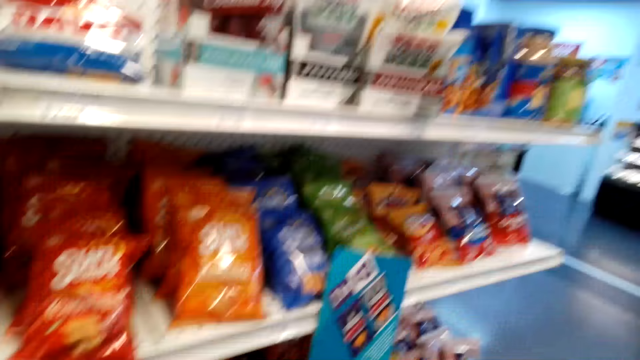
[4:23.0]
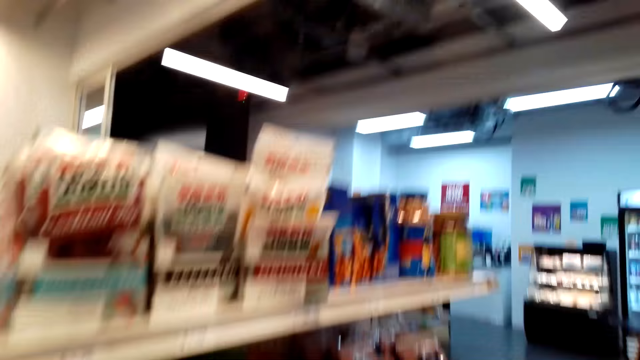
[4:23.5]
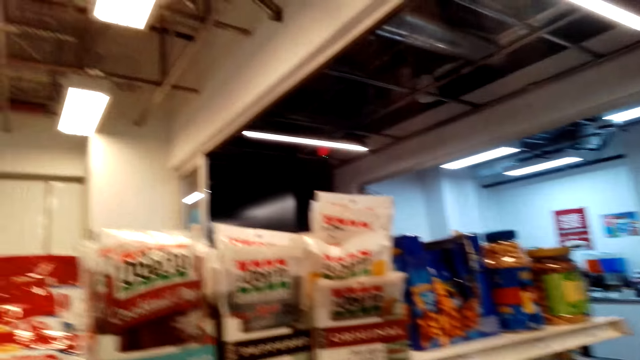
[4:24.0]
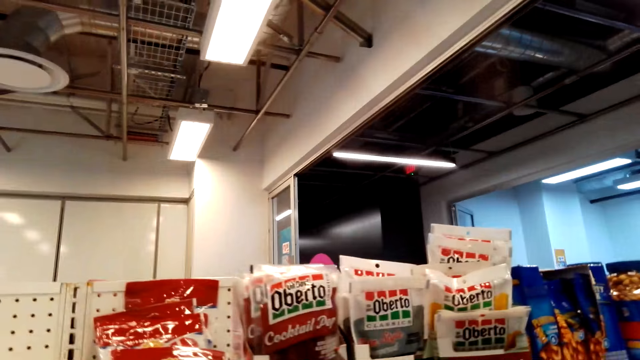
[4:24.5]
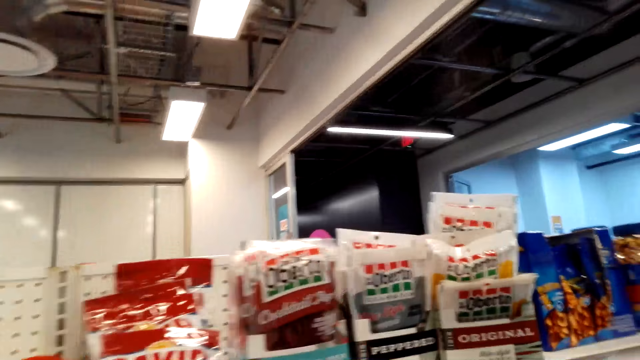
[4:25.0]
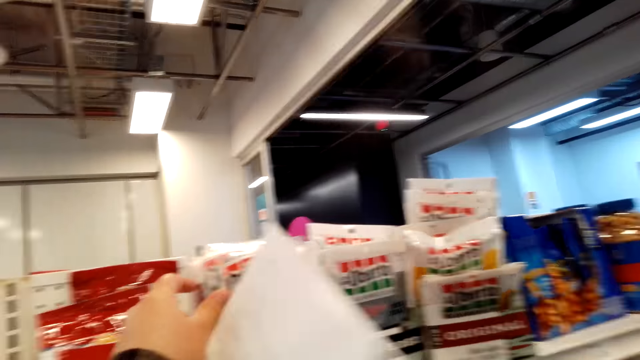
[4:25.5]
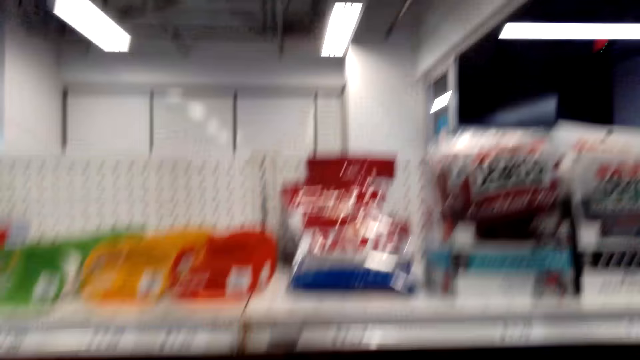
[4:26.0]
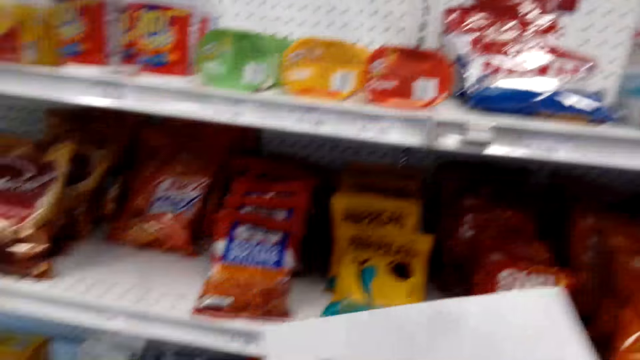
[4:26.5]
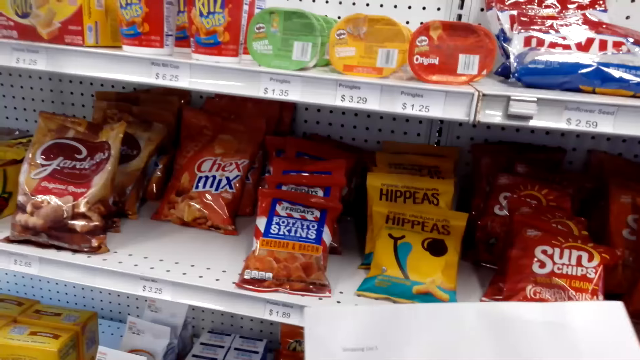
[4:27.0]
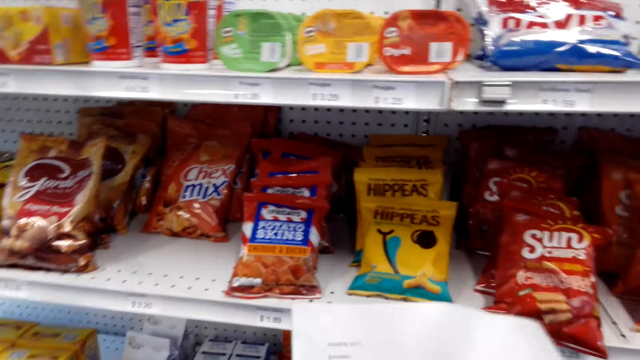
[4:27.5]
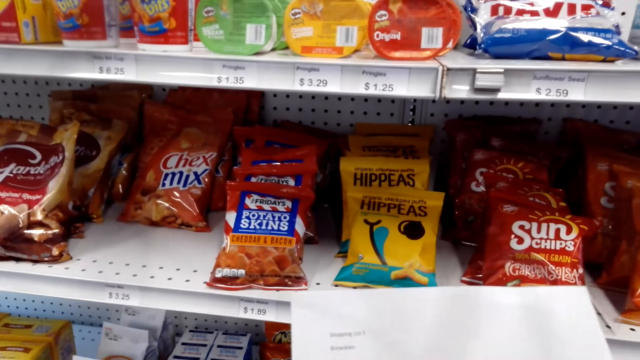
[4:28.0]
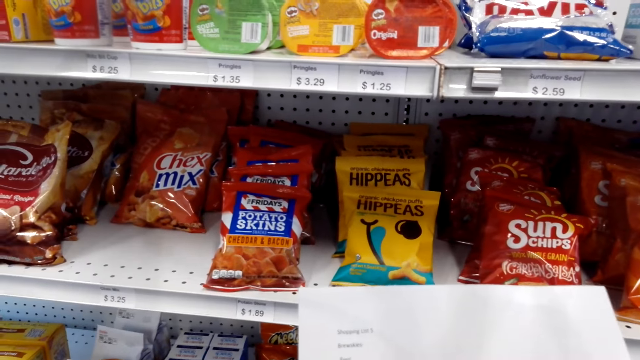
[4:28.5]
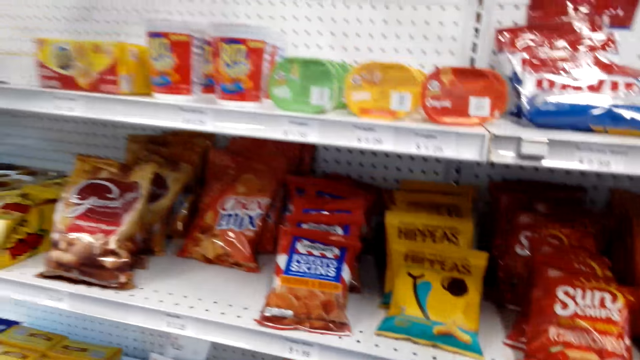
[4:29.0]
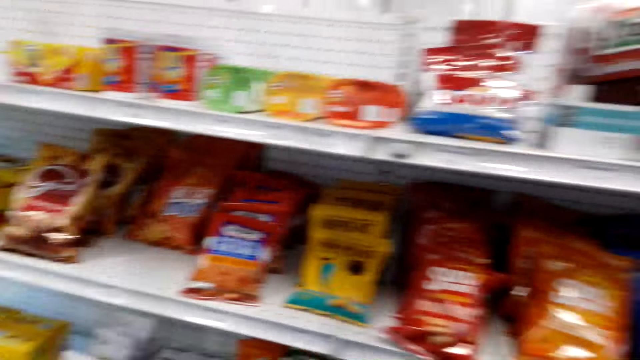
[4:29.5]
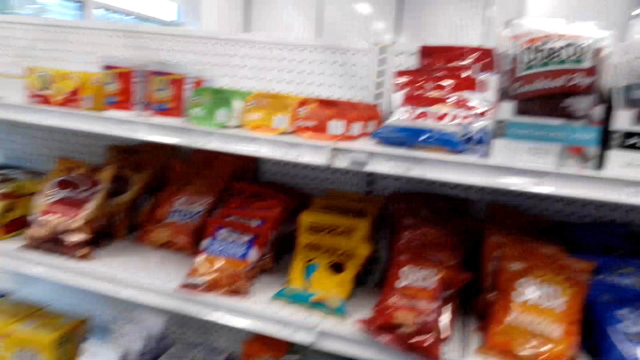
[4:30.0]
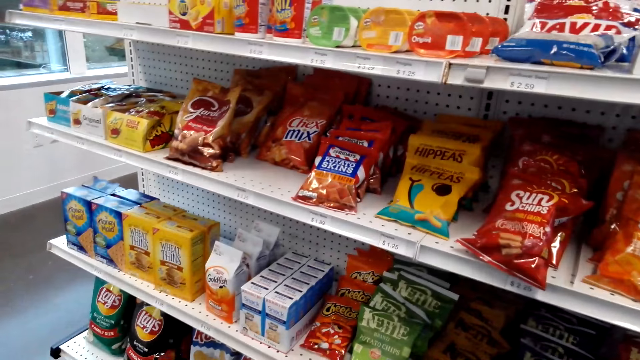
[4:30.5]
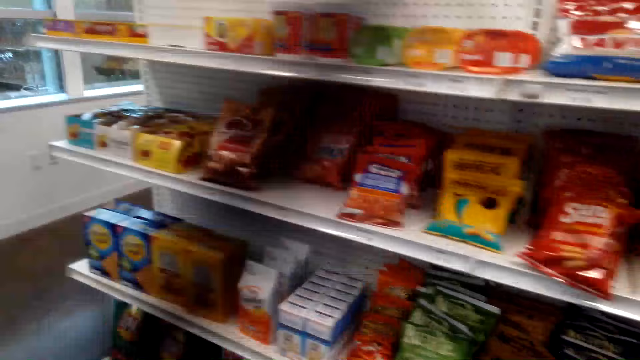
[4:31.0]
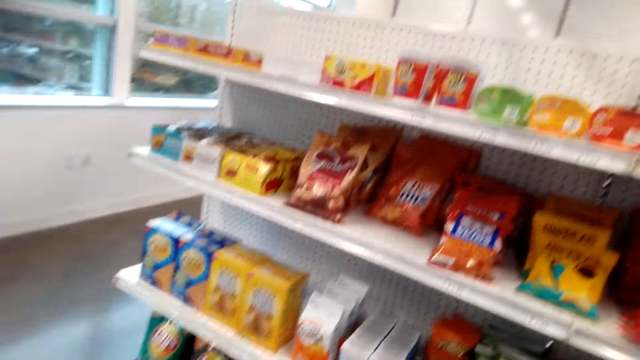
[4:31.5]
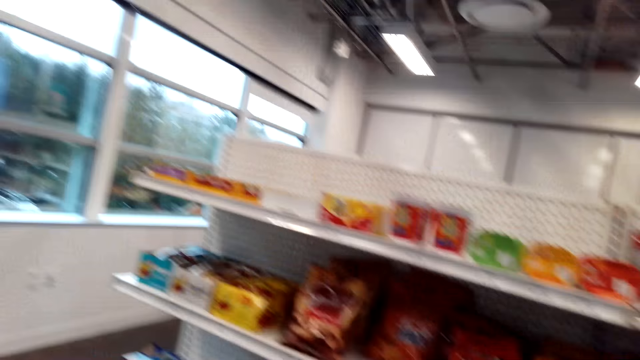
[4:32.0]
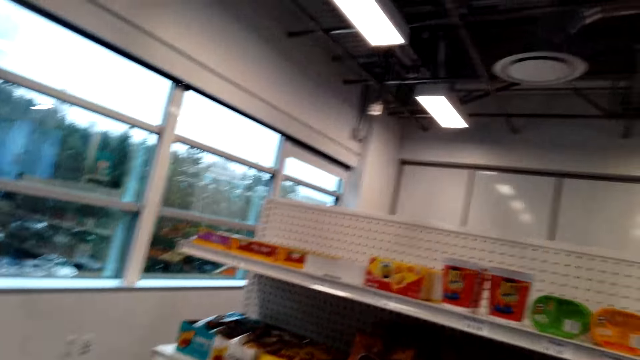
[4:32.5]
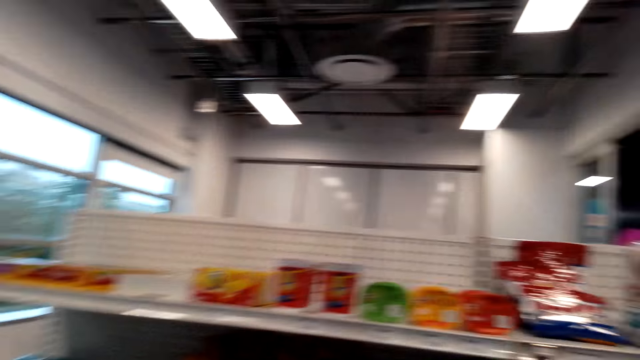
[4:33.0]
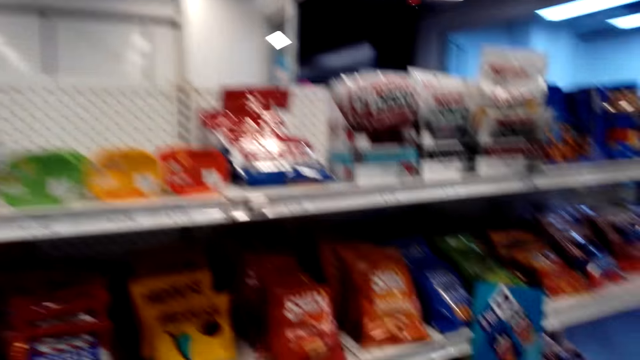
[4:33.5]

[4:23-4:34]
The camera wearer checks the sheet of paper. They walk around.

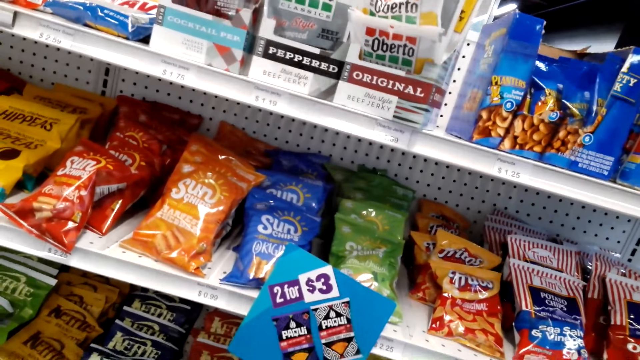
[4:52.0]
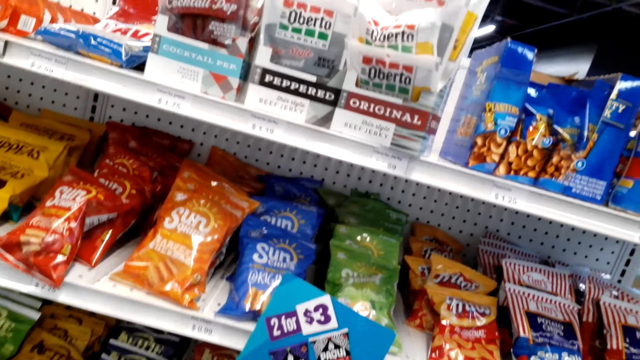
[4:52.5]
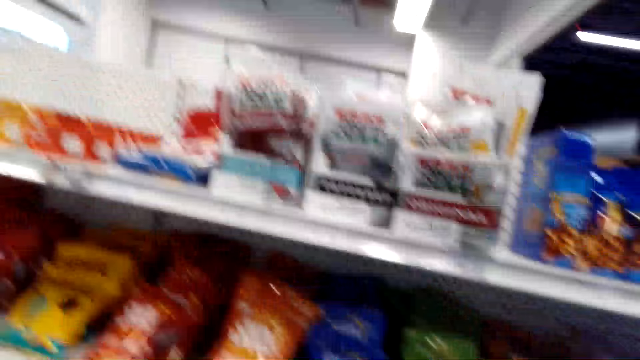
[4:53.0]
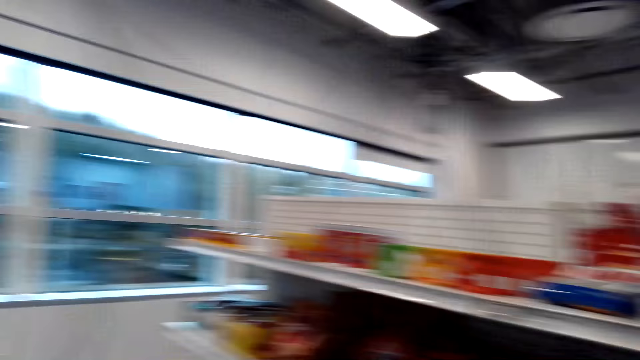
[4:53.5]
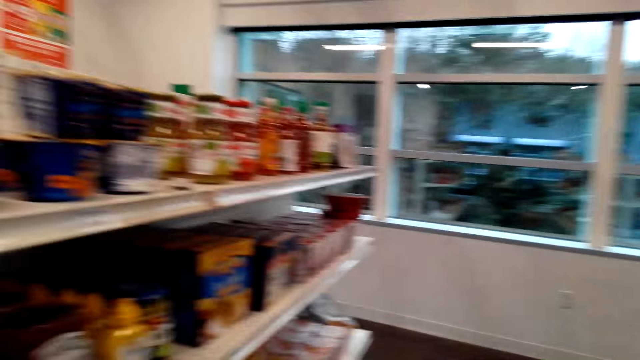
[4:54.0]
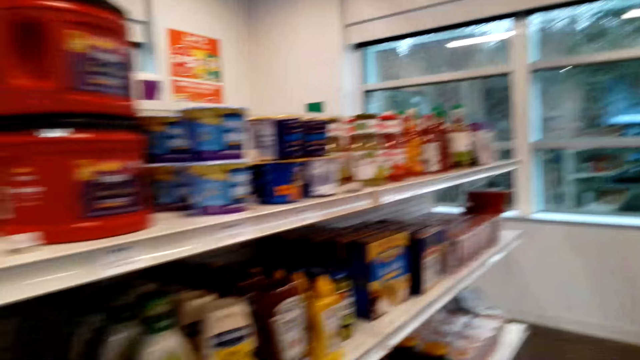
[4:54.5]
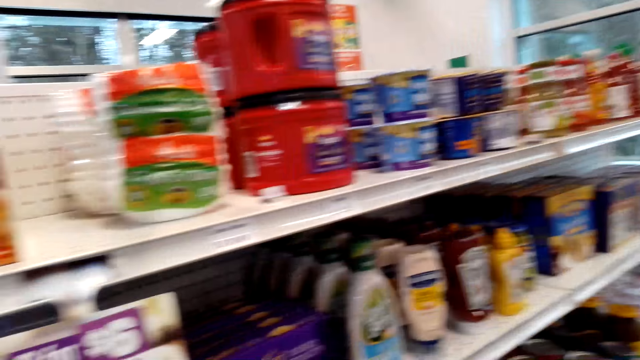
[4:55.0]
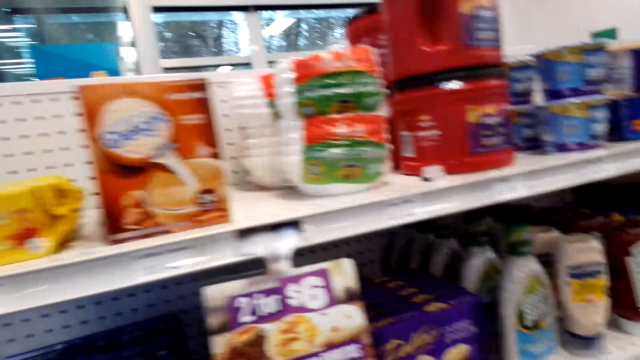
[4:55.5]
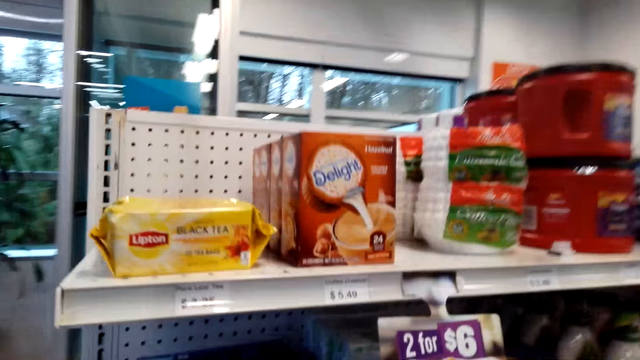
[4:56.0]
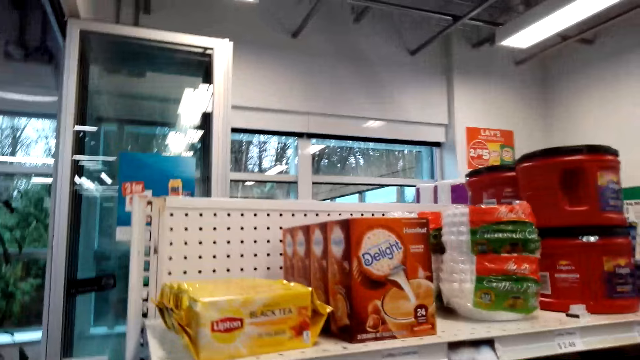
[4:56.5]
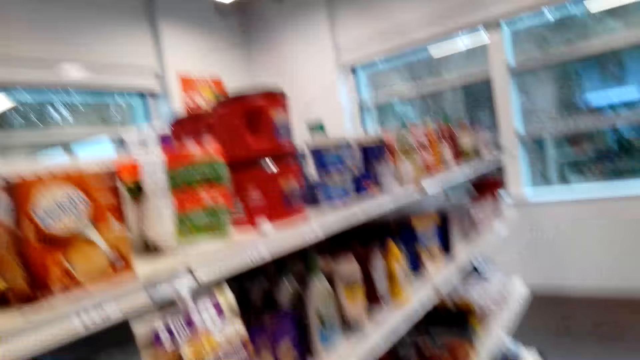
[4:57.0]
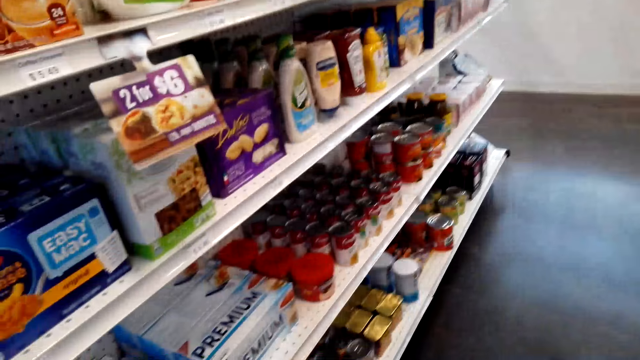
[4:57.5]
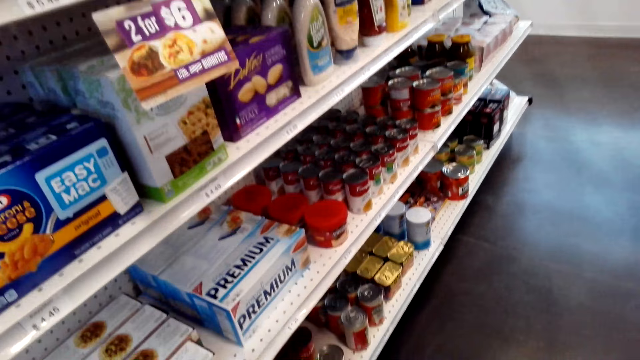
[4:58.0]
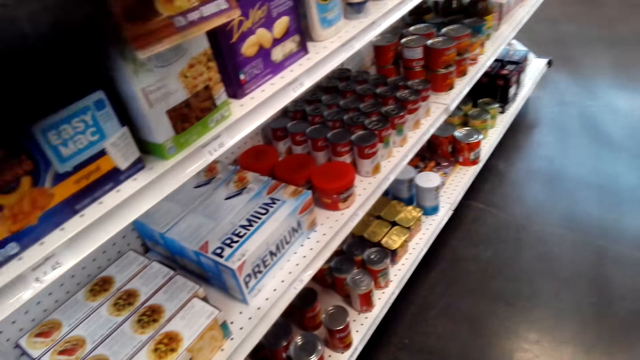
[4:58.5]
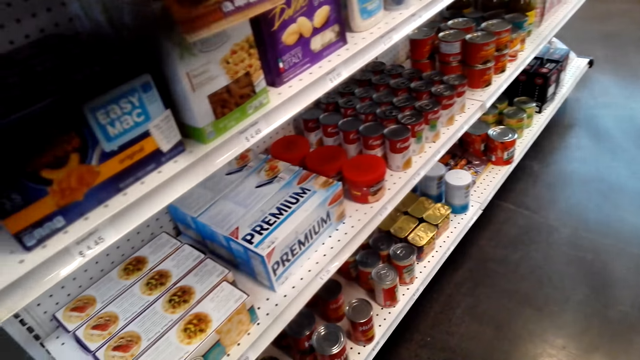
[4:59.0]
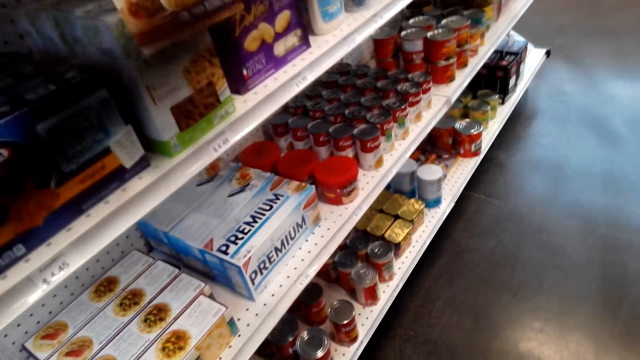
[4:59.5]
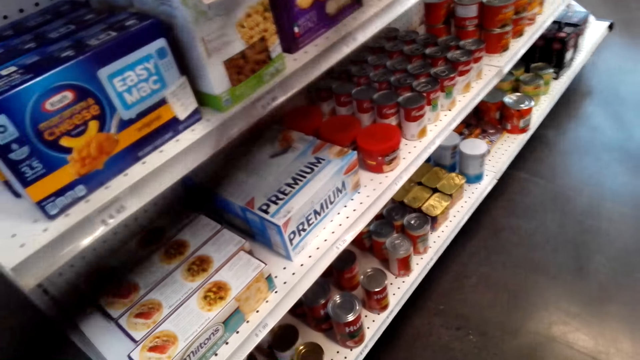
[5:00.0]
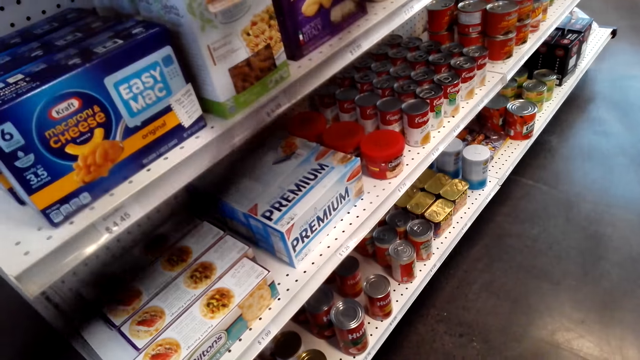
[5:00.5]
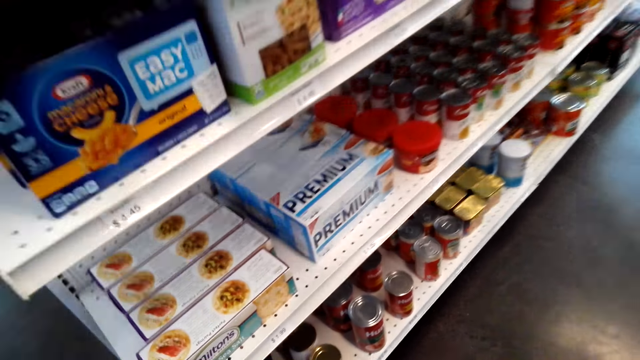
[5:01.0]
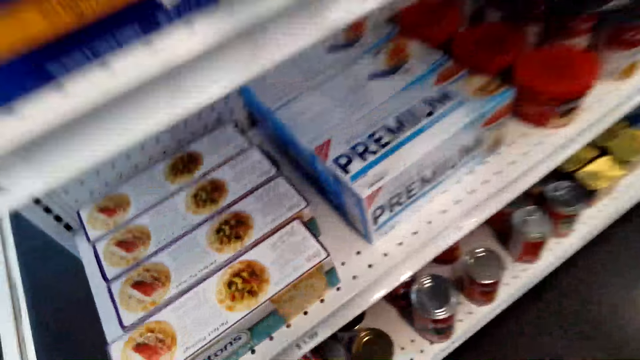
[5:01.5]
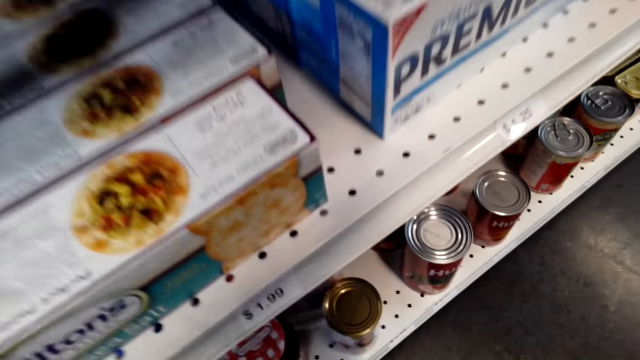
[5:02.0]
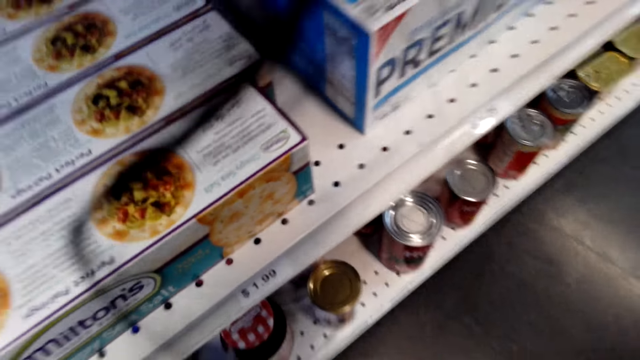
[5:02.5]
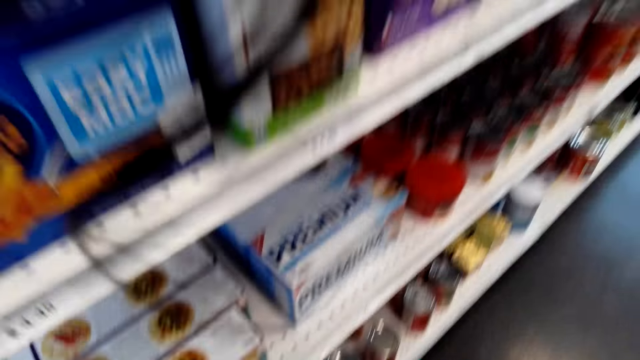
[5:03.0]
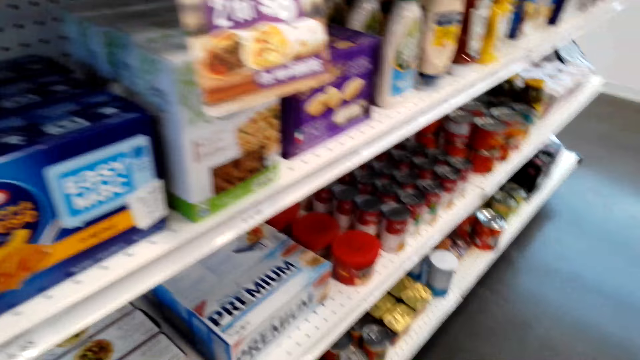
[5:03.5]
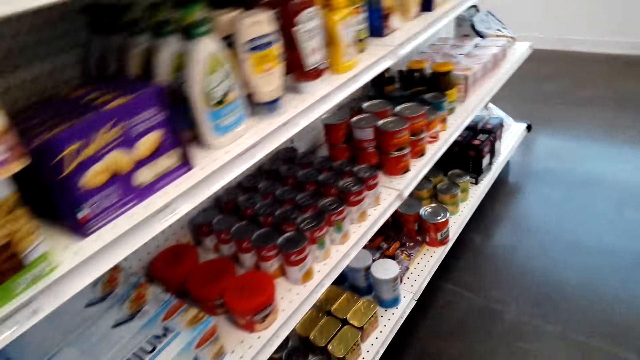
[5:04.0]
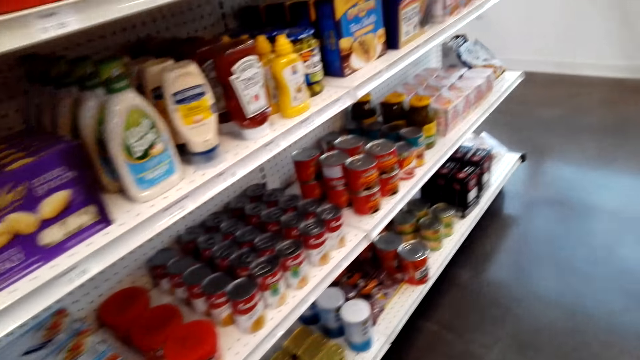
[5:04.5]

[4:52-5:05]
The camera wearer walks.
